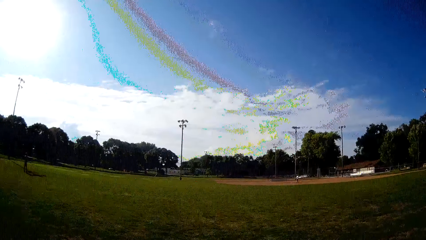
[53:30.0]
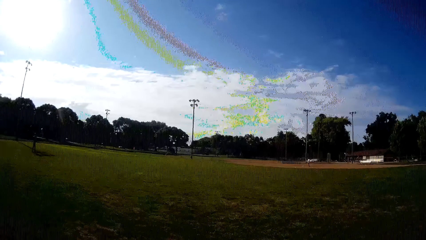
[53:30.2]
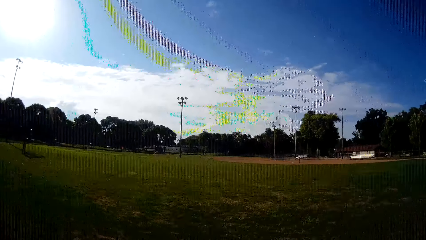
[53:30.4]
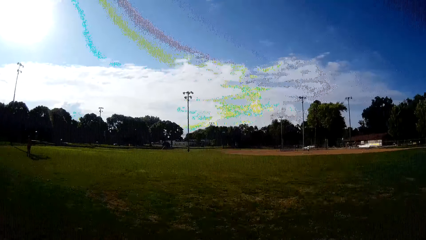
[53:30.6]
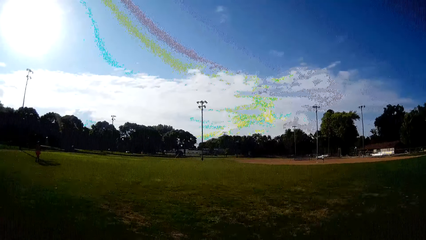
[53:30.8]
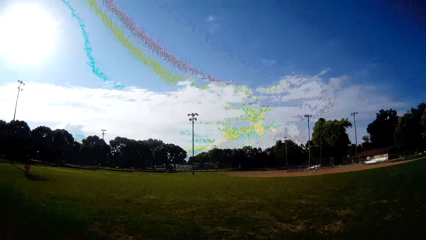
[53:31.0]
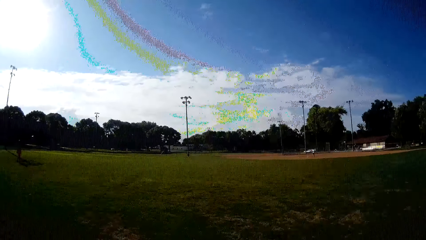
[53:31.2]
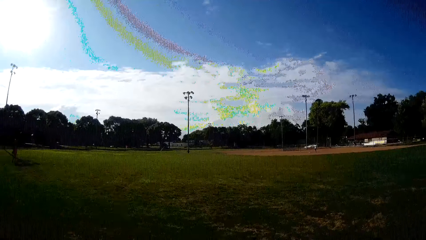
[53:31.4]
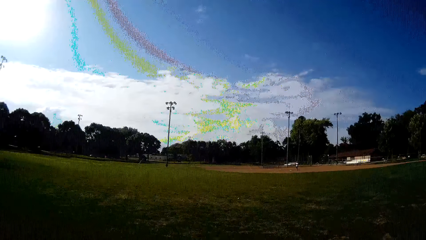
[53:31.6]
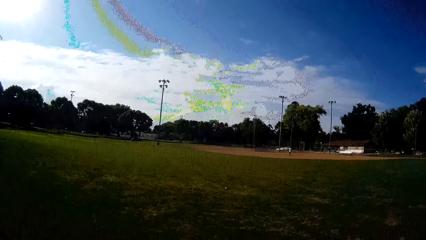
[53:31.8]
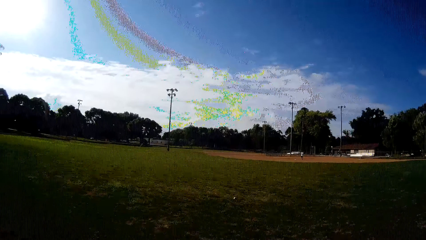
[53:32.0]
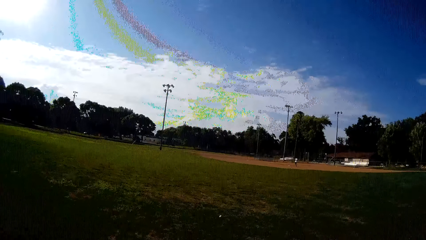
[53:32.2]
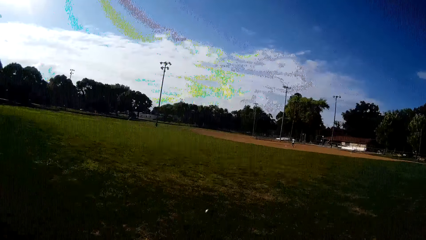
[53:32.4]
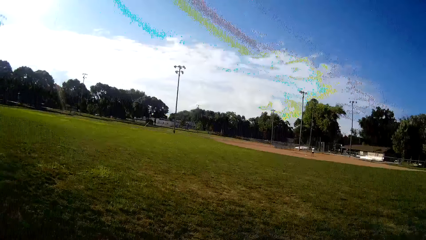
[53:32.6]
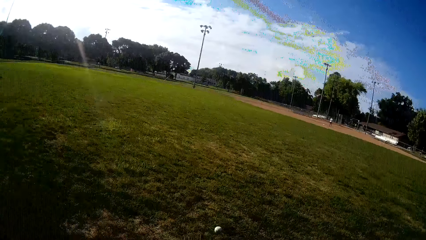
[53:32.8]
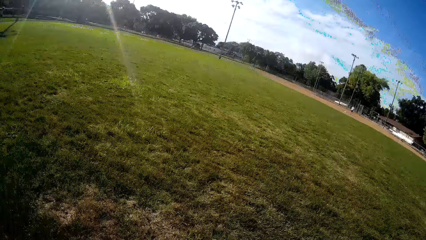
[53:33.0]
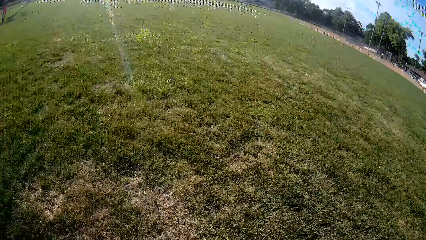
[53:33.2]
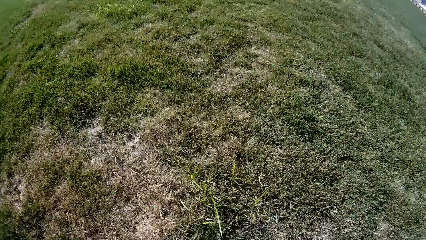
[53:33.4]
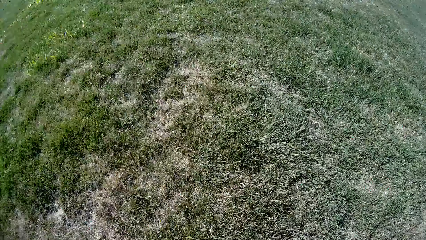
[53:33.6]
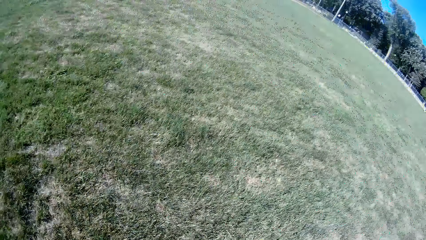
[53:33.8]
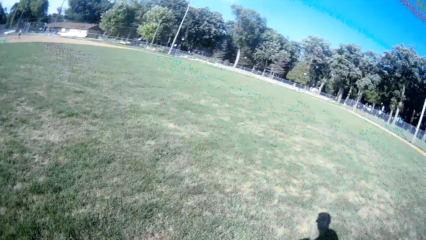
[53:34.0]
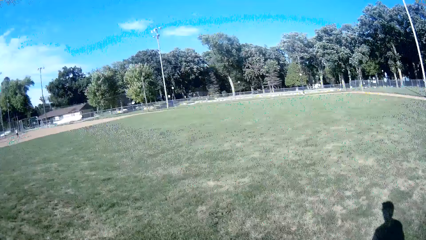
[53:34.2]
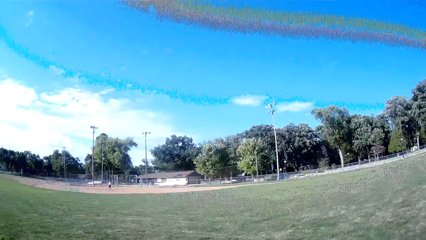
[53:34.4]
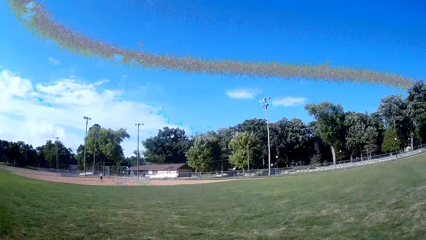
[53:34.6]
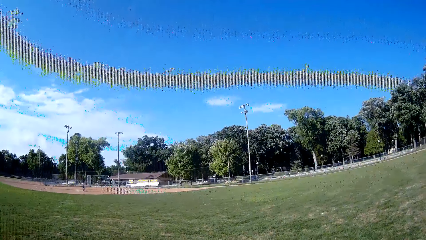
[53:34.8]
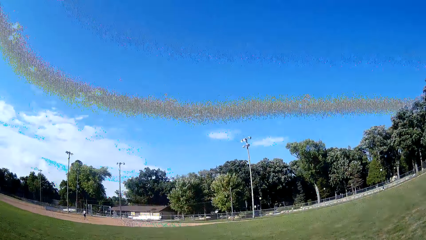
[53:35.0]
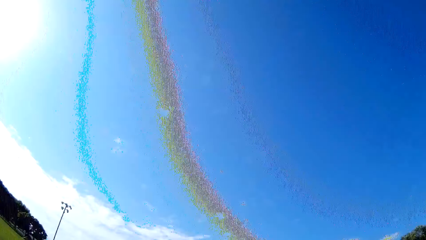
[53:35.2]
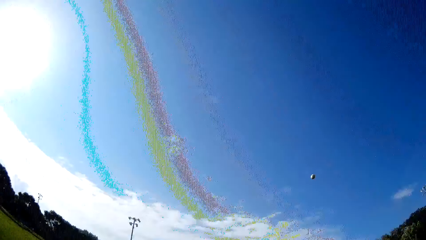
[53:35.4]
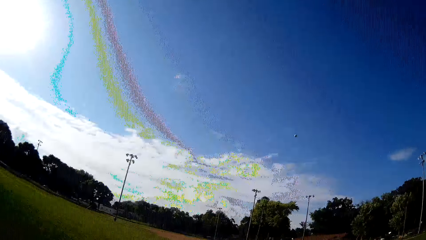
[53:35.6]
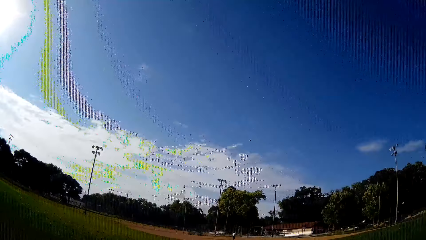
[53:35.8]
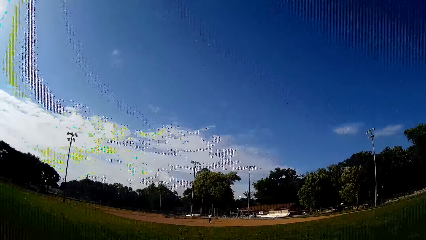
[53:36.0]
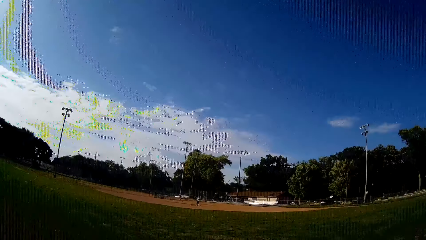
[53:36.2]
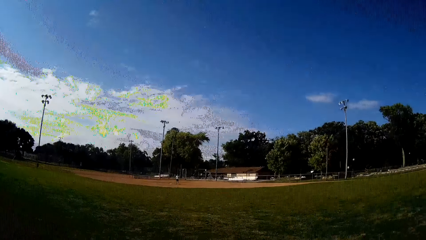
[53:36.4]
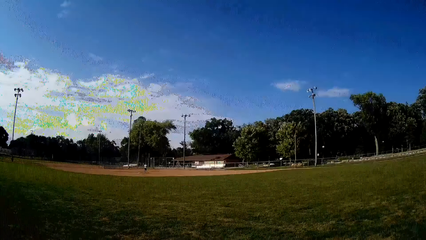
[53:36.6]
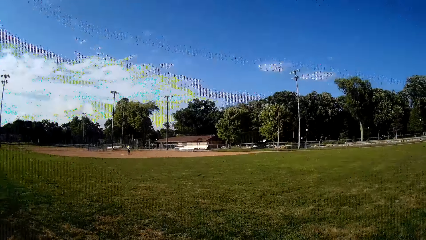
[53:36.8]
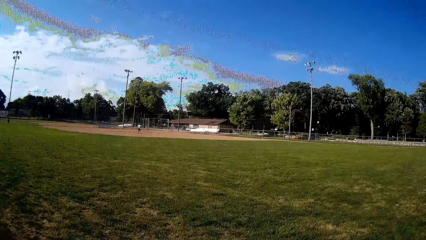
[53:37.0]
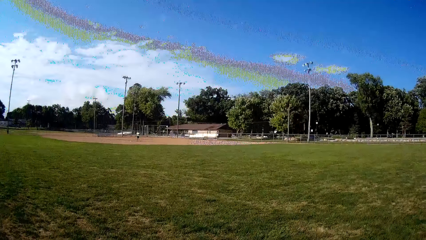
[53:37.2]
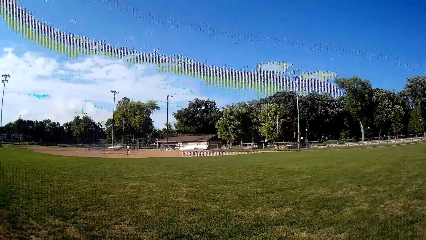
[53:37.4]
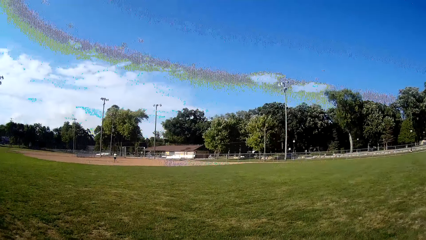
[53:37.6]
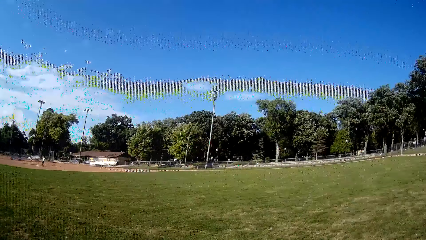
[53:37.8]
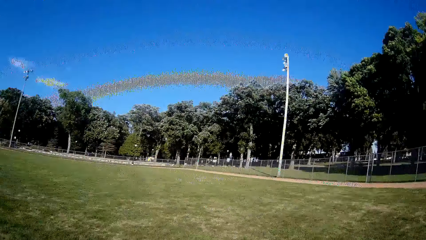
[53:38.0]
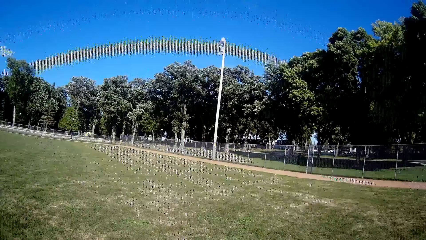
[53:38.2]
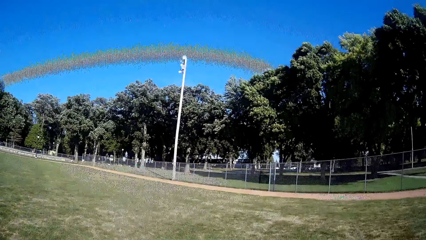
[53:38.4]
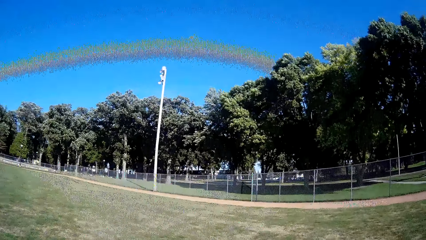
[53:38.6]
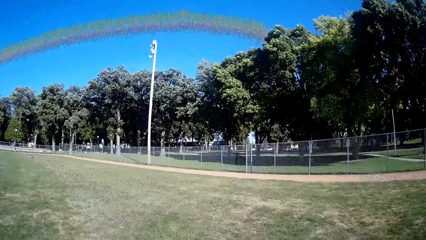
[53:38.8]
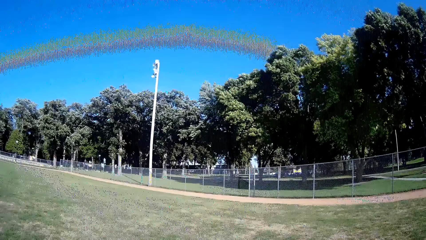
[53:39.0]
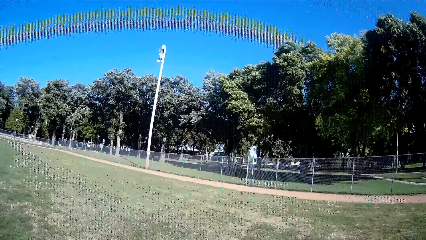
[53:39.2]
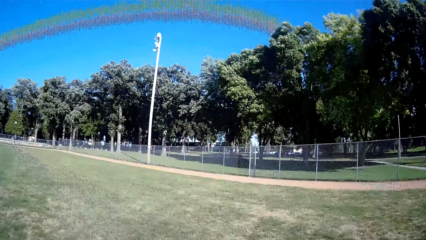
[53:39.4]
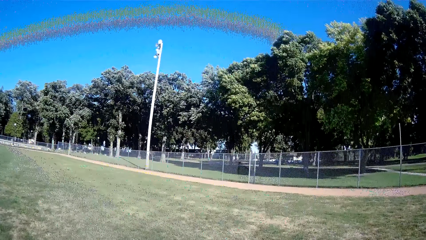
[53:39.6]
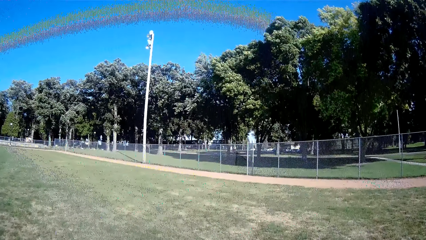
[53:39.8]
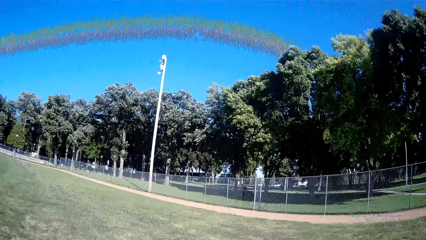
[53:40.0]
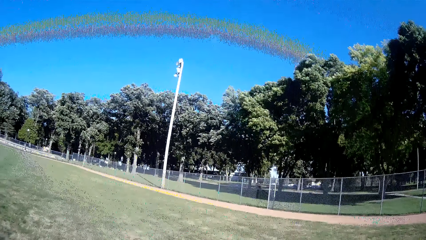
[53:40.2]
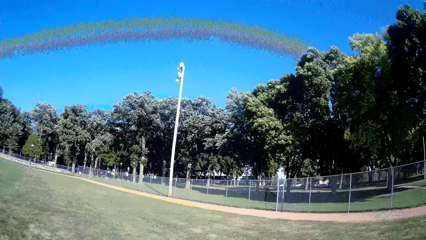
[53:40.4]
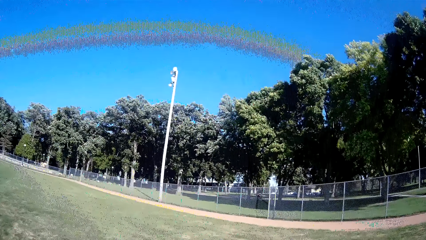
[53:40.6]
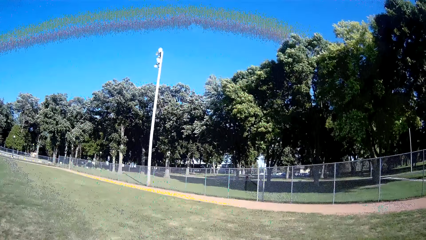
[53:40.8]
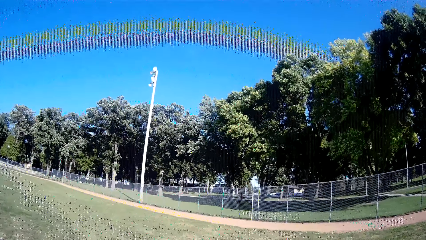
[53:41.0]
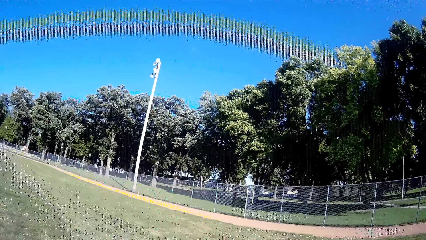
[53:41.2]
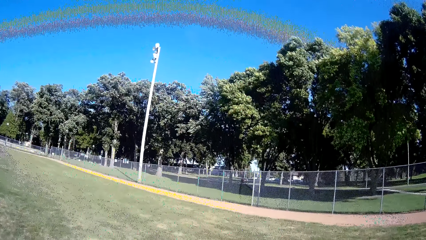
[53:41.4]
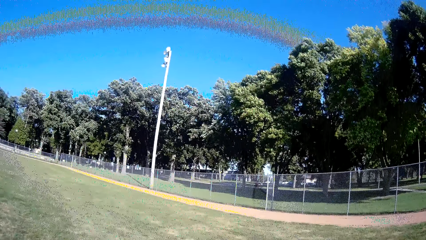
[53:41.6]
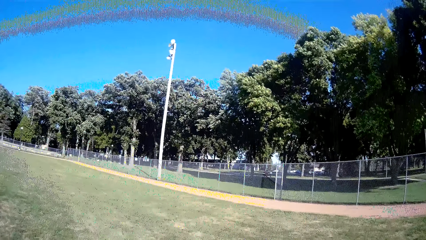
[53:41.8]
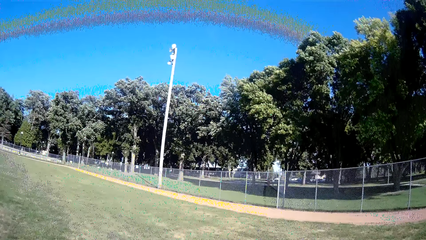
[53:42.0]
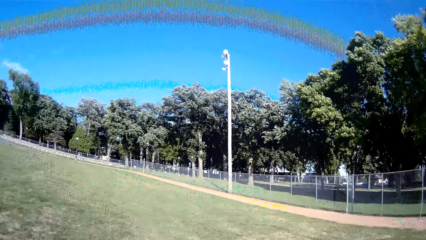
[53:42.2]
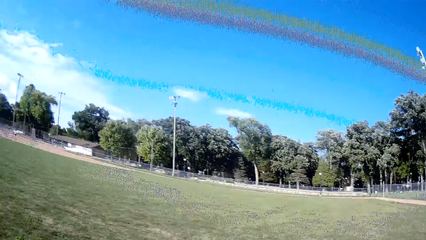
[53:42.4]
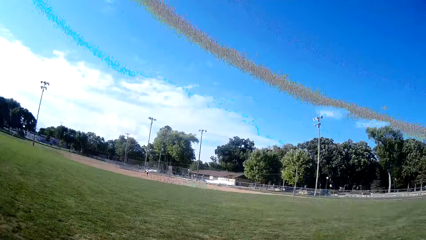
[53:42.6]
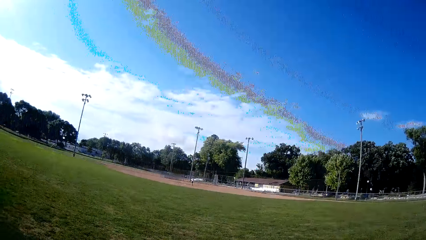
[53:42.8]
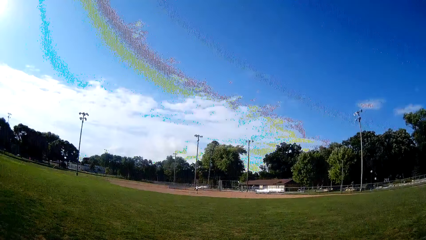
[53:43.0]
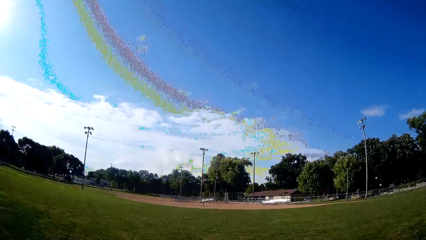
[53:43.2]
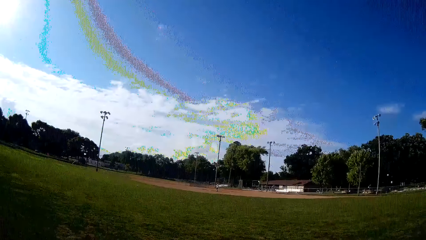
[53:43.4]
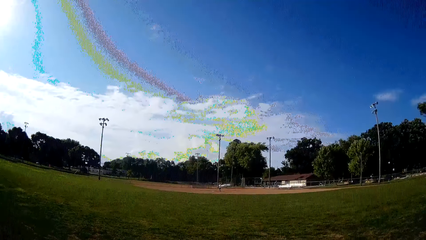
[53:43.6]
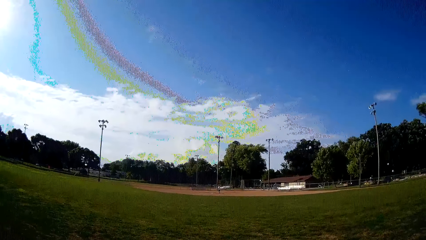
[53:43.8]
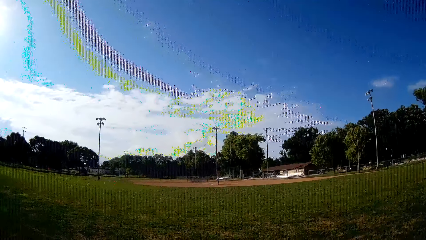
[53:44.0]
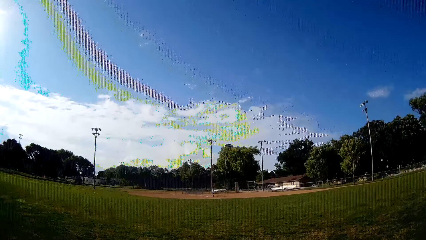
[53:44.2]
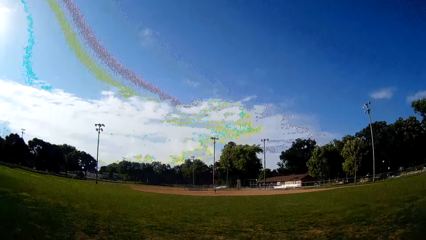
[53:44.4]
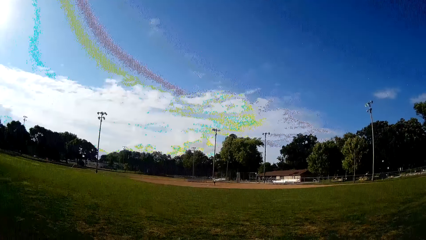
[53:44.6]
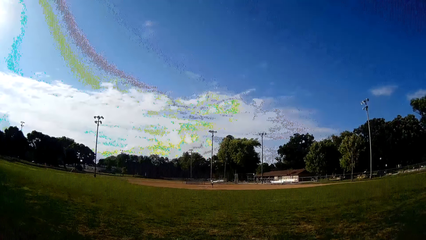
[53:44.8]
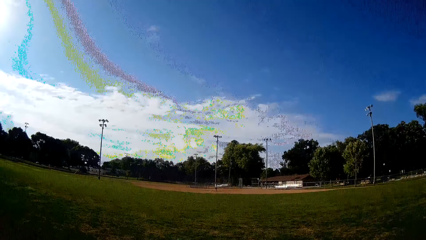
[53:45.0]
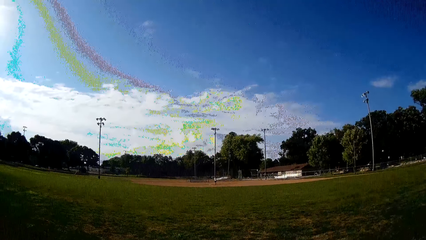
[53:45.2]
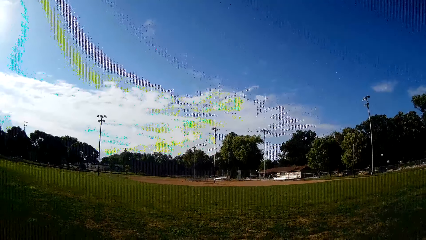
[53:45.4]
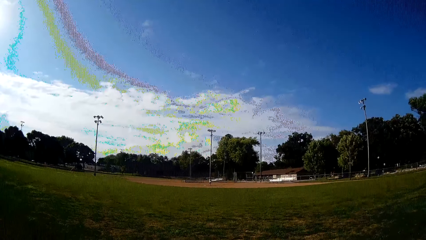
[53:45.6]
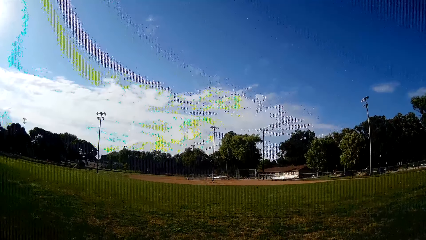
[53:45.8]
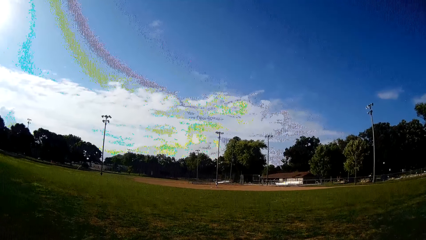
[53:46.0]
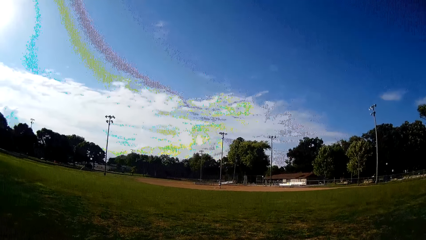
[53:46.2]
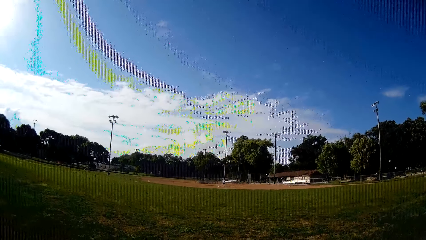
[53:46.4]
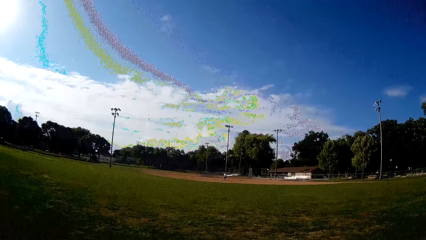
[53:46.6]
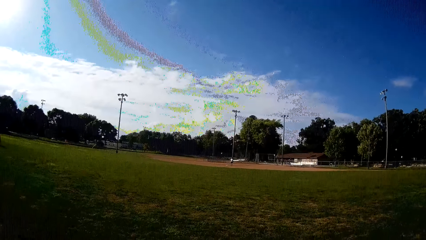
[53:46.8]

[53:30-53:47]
The camera wearer jogs towards the ball. He picks the ball from the ground. He throws the ball towards a man. He moves to his right. He walks on the field. He looks around the field. The man plays with a bat towards the camera wearer.
